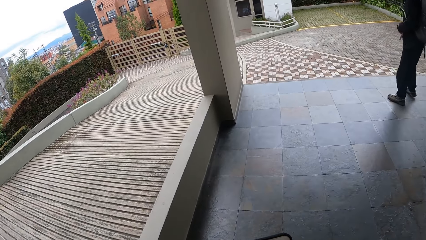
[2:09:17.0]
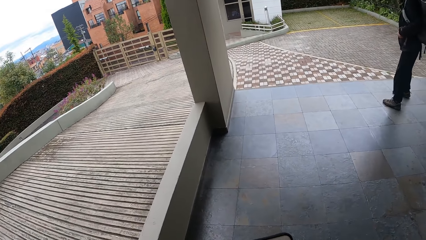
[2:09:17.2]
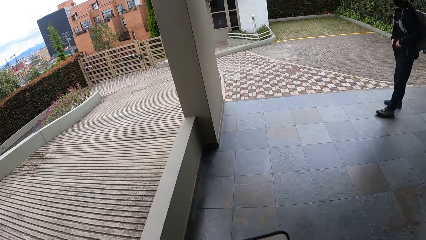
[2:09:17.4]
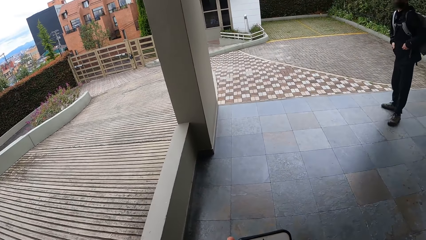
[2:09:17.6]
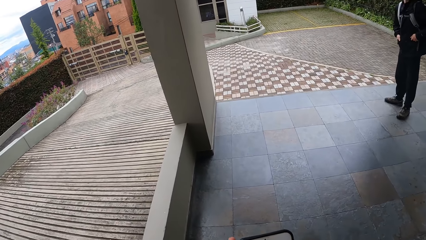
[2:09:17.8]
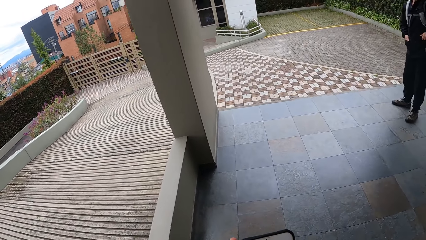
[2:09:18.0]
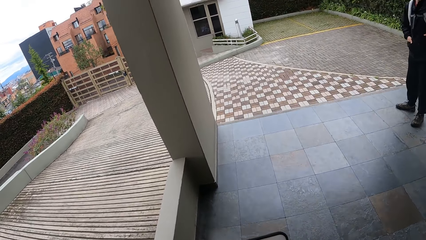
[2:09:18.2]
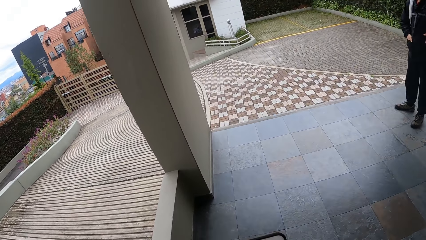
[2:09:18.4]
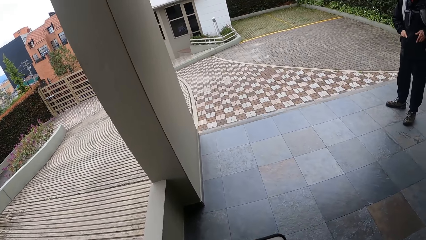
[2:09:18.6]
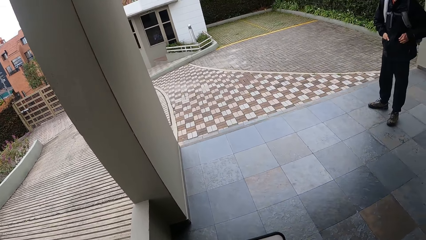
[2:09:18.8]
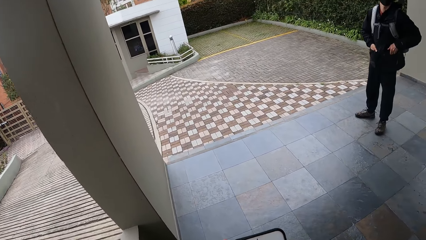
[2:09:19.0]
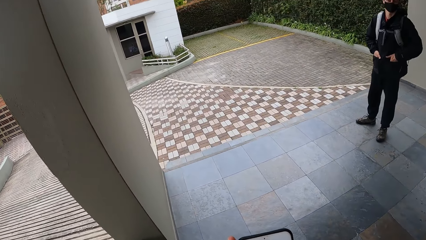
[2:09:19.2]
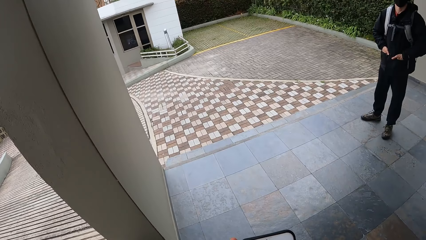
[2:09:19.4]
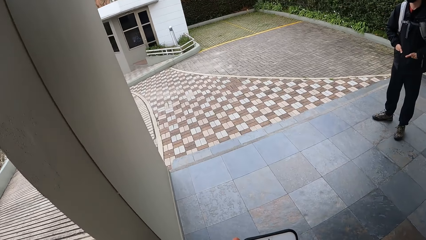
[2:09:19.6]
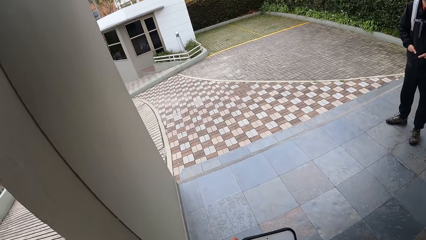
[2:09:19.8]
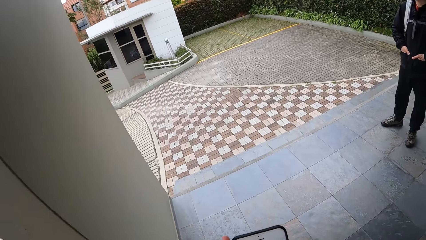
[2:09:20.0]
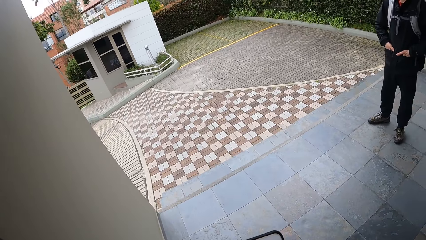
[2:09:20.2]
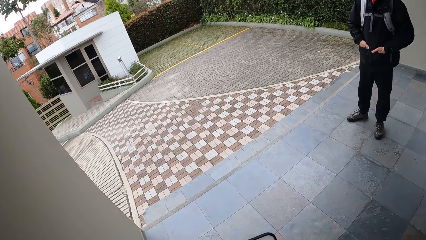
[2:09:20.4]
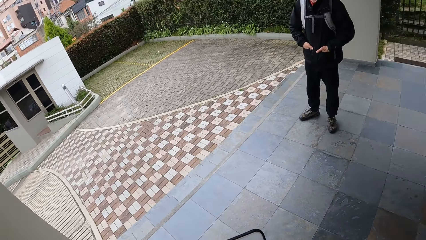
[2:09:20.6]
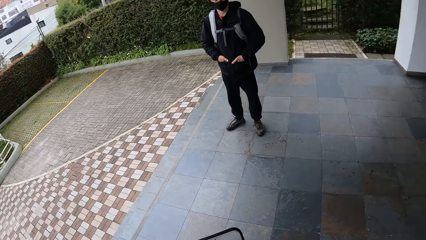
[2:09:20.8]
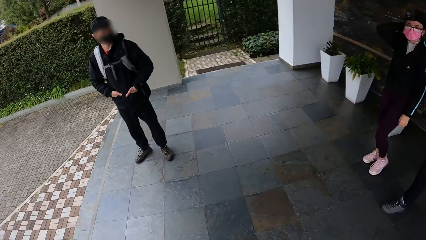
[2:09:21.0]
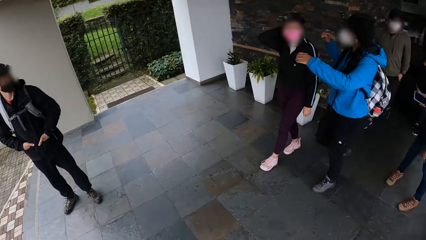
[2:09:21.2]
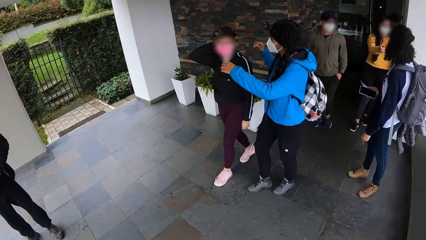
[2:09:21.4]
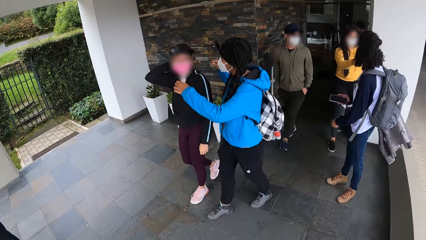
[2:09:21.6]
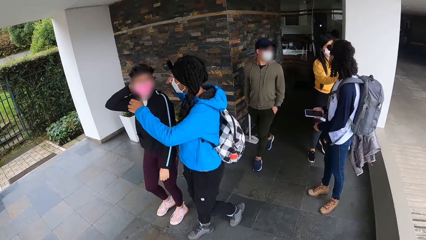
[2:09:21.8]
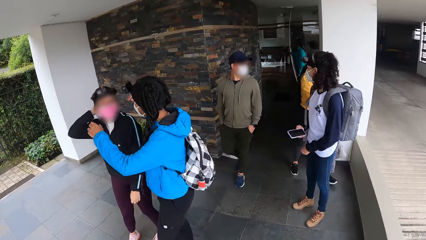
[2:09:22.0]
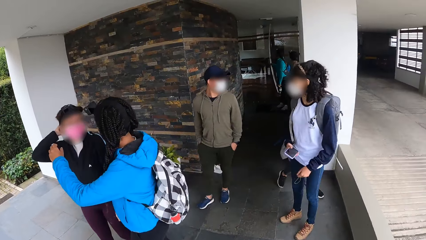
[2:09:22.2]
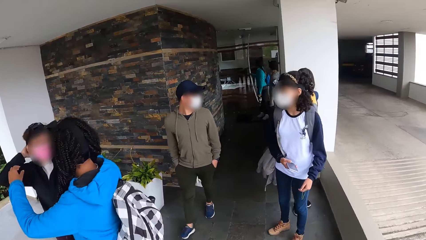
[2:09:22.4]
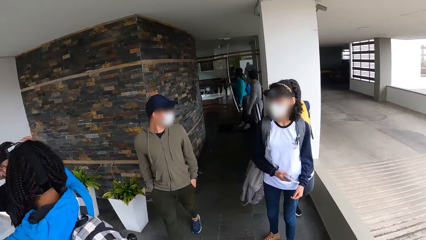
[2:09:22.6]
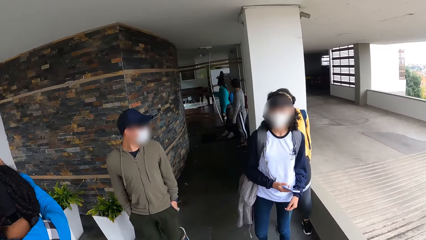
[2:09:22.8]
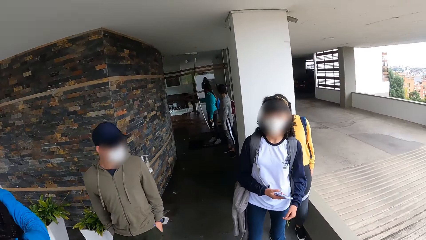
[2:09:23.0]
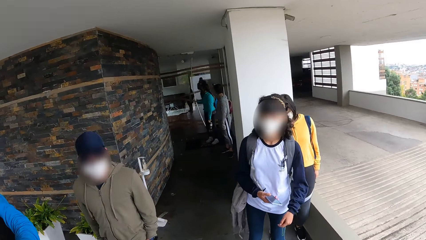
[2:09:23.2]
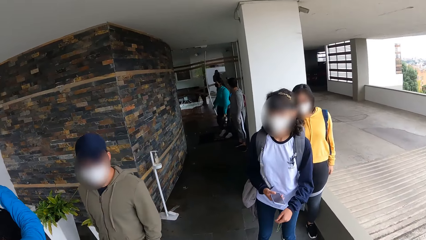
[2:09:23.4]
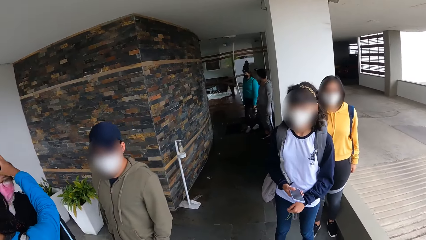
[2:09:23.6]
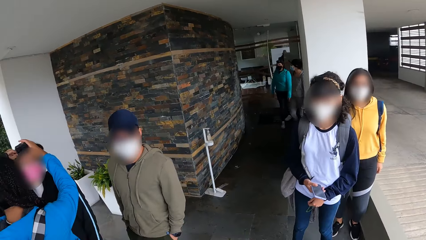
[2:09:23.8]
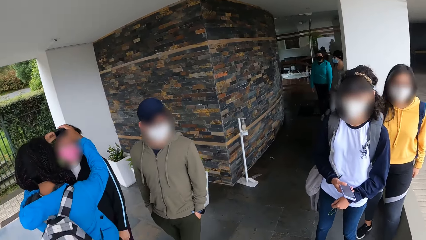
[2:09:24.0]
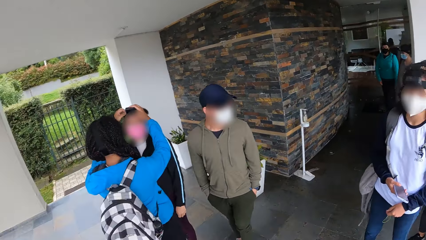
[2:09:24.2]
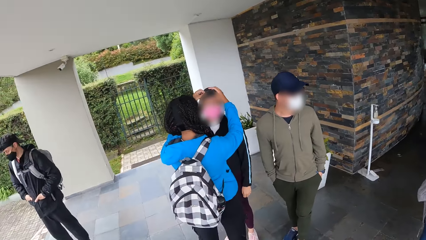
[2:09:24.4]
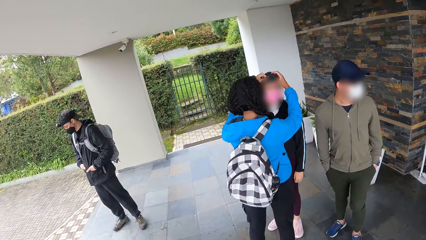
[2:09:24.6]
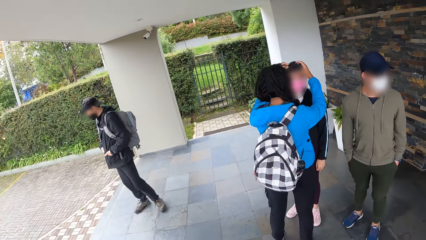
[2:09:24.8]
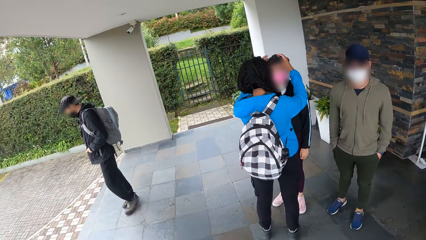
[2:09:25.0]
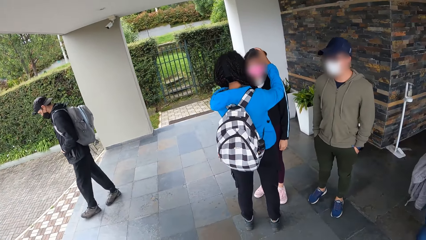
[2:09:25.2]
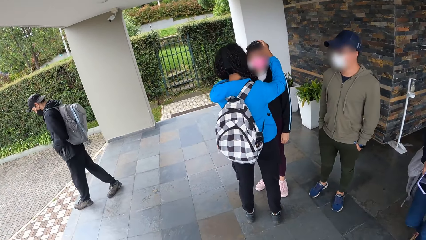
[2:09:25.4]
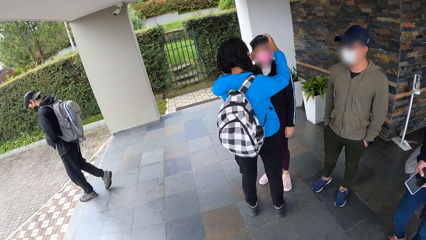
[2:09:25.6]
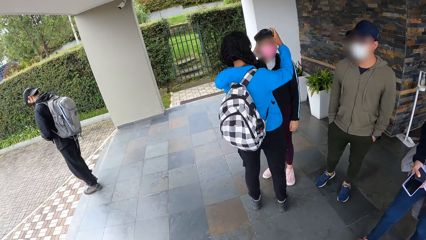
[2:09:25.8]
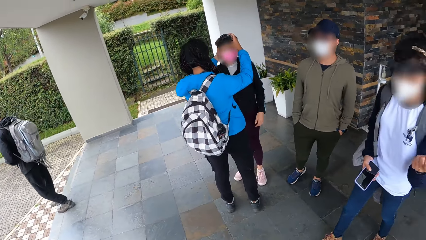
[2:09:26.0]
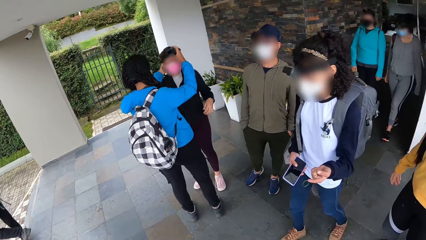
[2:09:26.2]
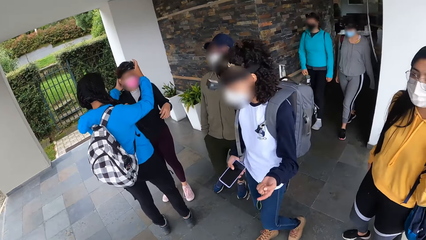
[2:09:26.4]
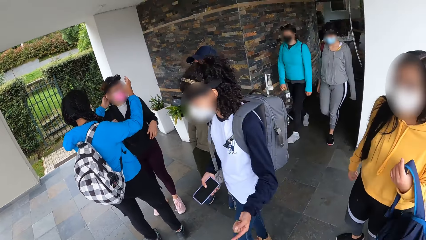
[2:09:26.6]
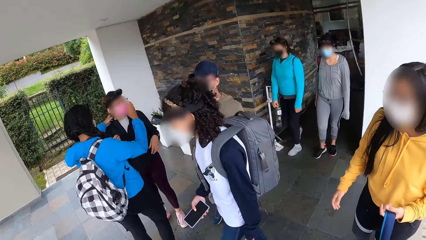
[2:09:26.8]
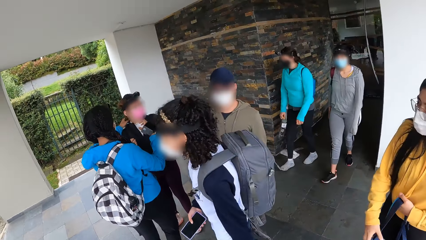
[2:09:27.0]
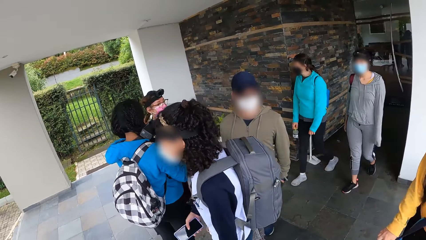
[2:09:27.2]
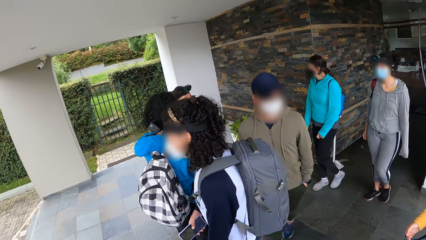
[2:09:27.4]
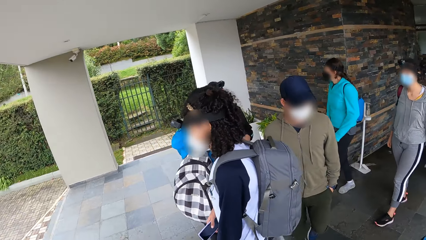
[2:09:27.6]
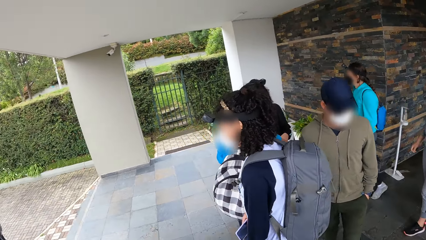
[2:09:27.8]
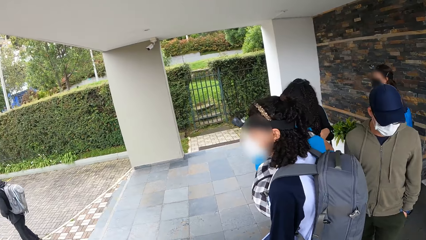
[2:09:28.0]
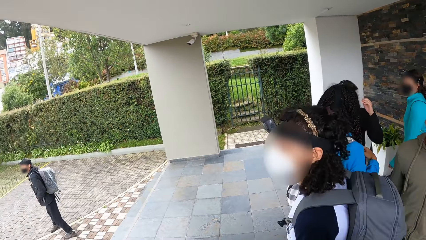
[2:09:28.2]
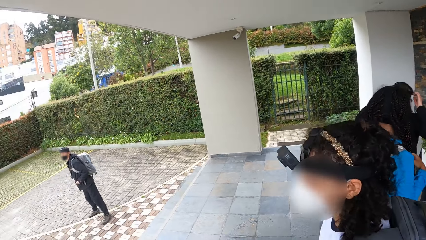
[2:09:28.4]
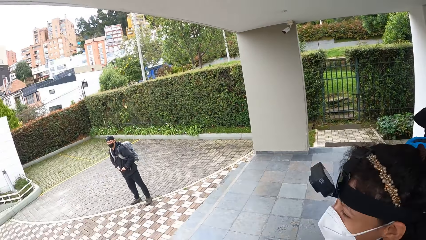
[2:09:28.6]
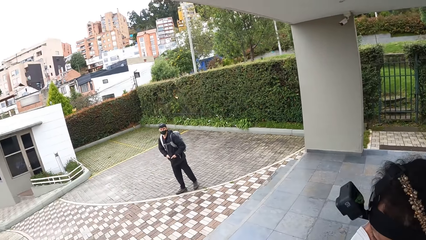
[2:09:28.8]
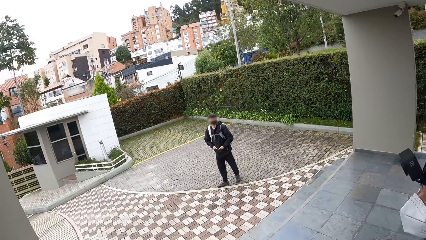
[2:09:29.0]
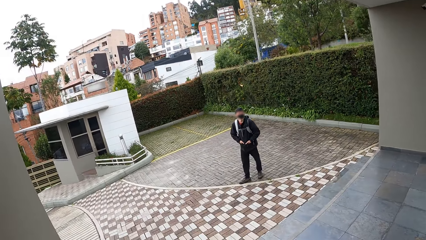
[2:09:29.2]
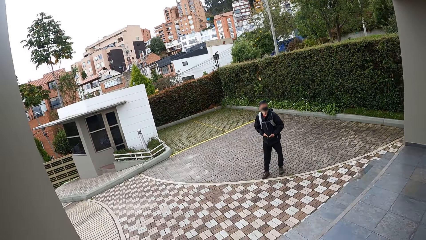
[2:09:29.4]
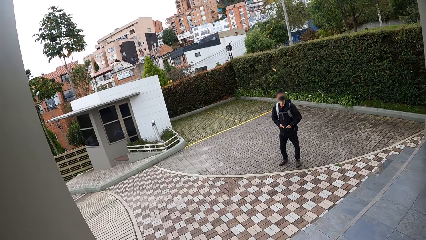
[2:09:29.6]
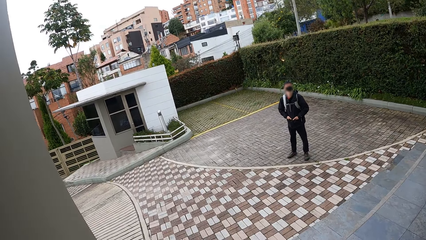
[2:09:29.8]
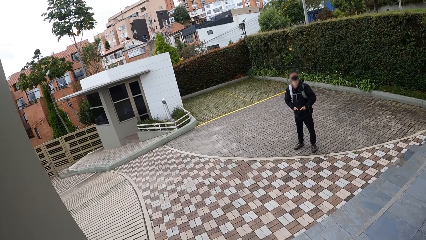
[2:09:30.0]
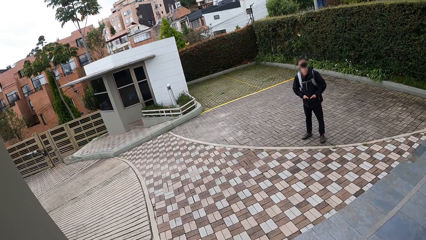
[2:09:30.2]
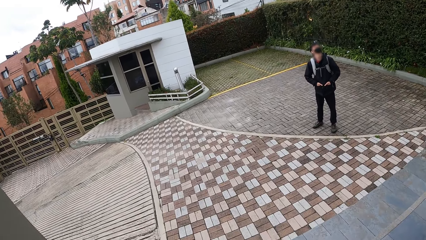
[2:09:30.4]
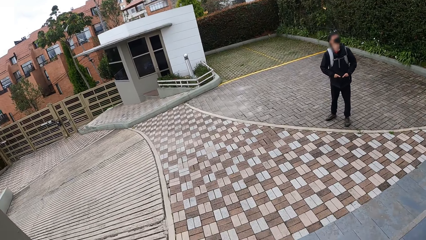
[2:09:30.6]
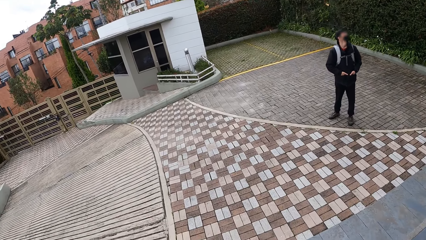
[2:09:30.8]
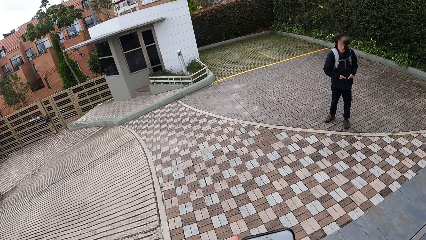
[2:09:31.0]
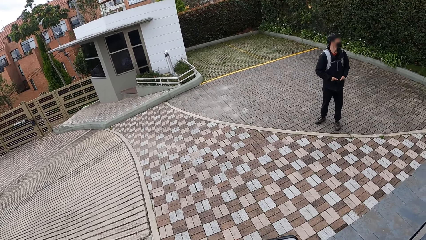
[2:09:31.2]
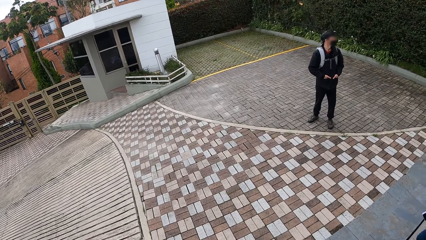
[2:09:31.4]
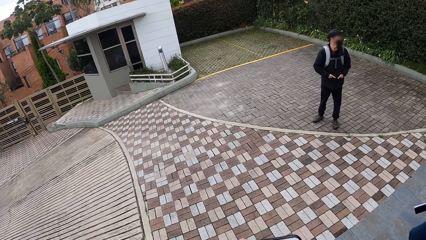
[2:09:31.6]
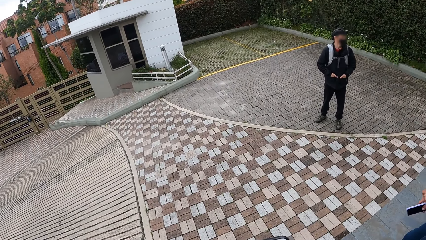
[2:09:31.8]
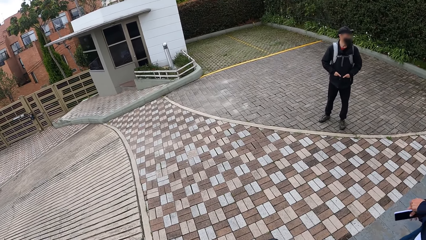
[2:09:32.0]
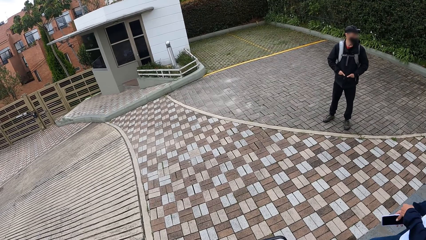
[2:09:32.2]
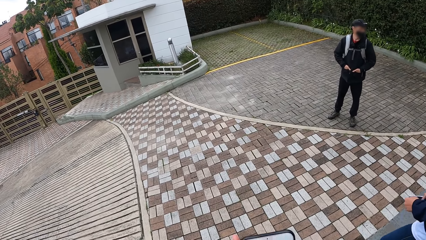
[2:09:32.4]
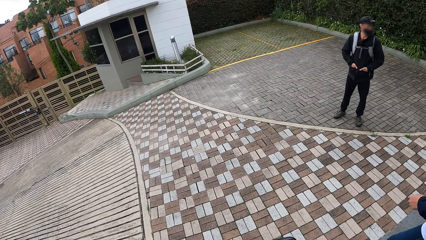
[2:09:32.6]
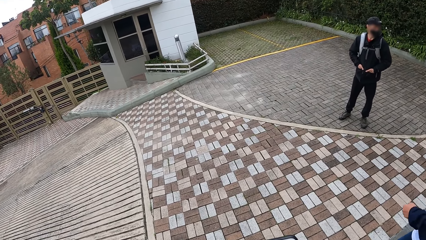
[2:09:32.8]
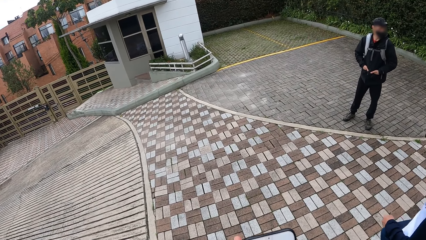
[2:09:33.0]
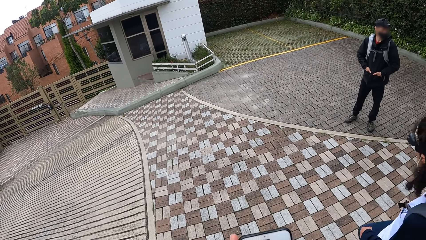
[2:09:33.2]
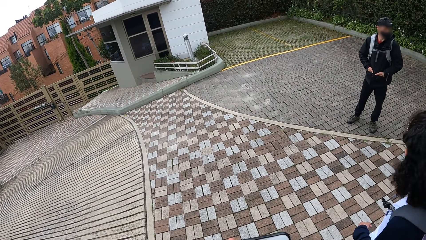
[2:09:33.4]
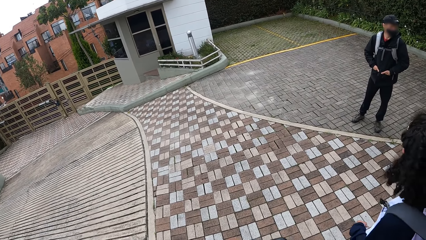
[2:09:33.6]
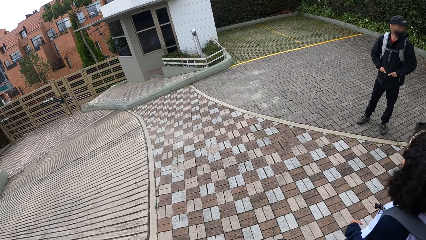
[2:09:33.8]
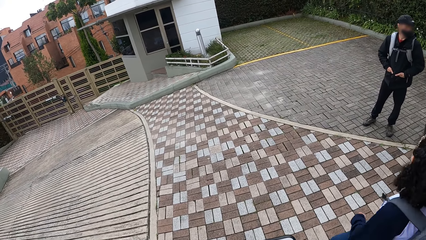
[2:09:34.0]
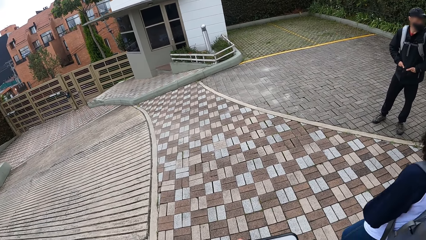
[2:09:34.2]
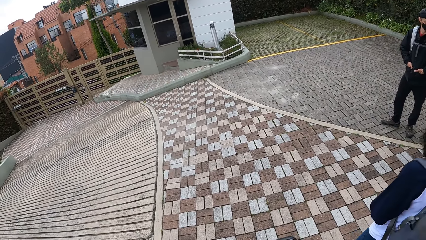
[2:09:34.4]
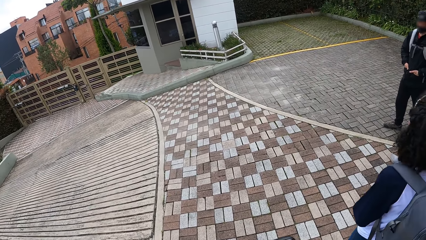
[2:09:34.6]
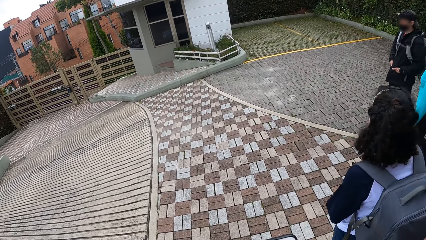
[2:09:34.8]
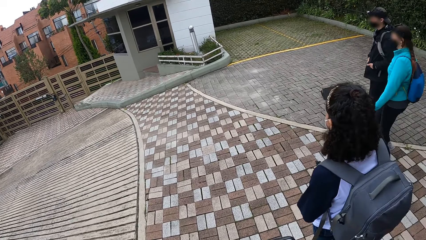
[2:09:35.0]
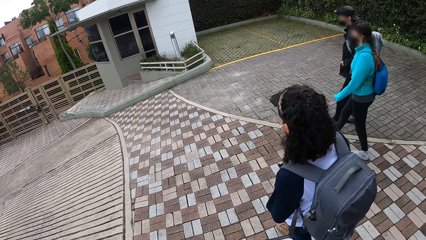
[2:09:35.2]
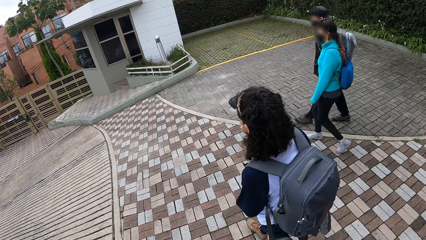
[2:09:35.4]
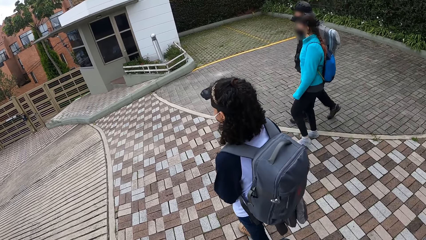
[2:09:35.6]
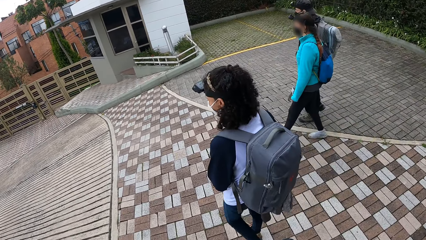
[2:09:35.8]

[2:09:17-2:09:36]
The camera wearer looks around the area. A woman closes the door with her right hand. Another woman adjusts the camera on a third woman with both hands. The third woman holds the mobile phone with her right hand. The camera wearer operates the phone. They walk around.
